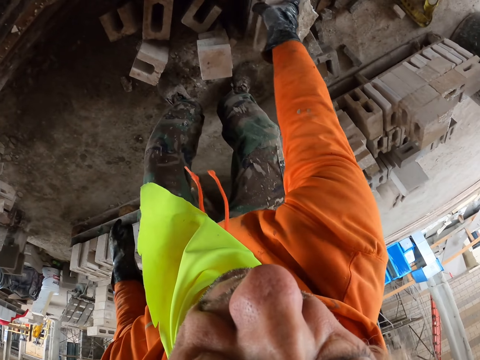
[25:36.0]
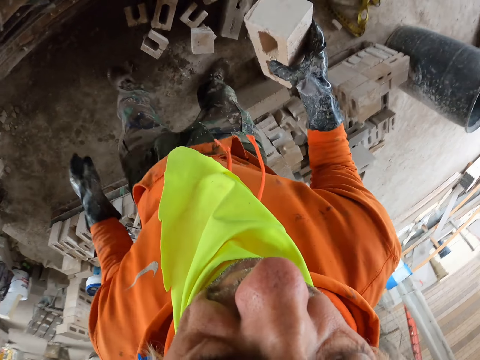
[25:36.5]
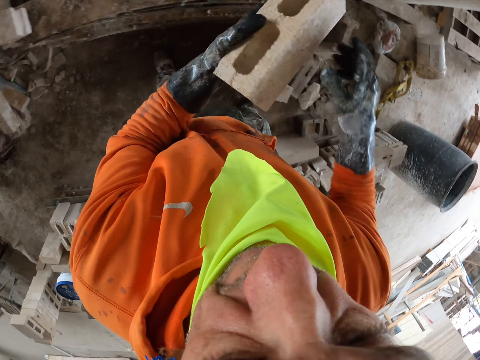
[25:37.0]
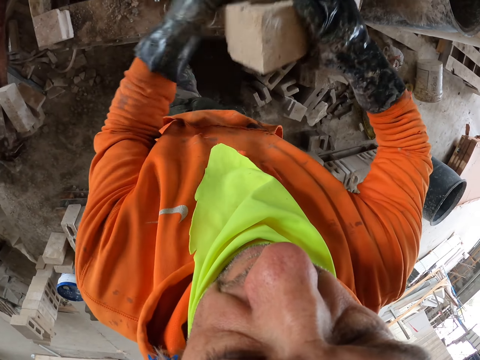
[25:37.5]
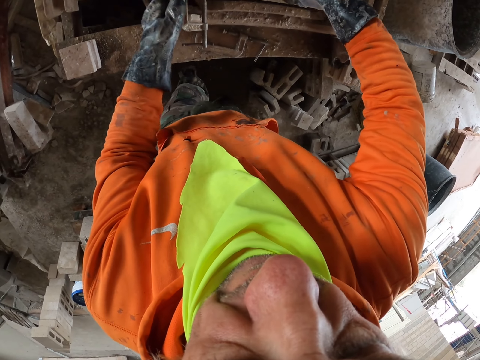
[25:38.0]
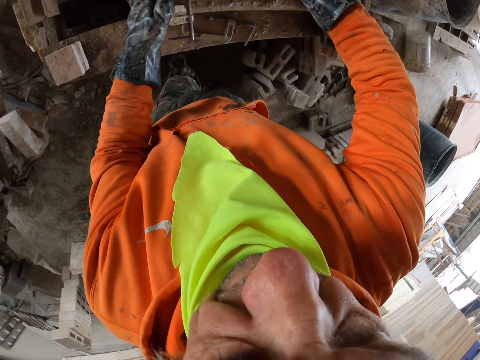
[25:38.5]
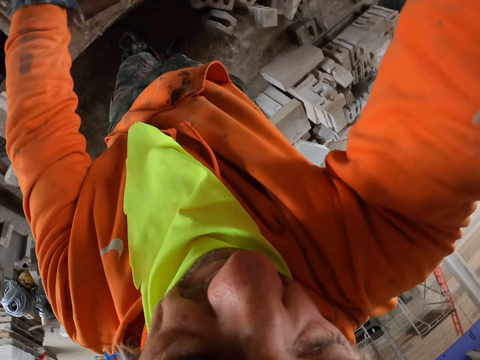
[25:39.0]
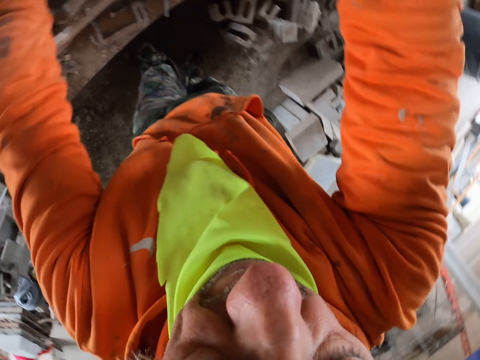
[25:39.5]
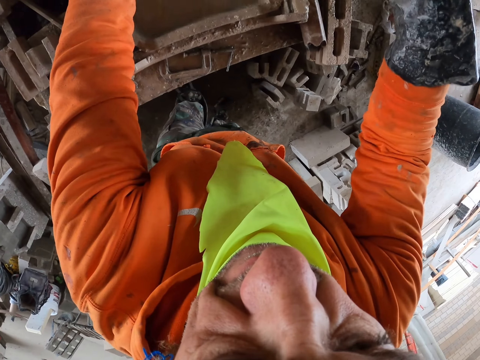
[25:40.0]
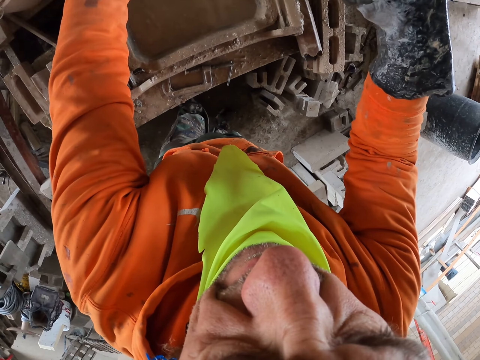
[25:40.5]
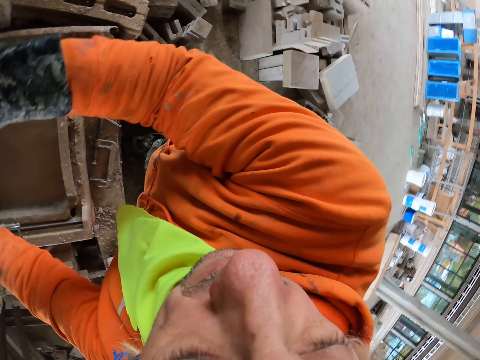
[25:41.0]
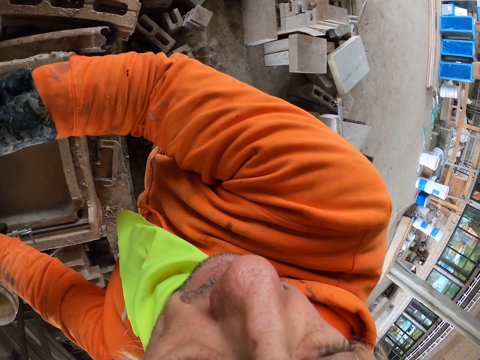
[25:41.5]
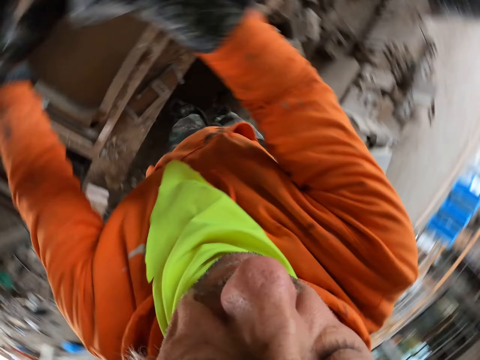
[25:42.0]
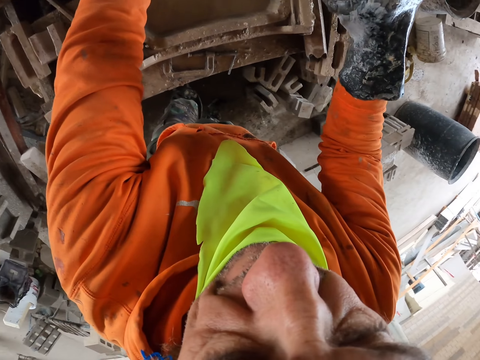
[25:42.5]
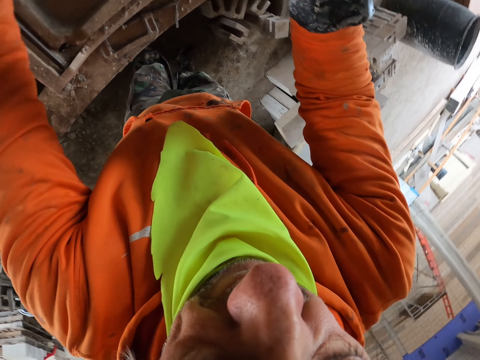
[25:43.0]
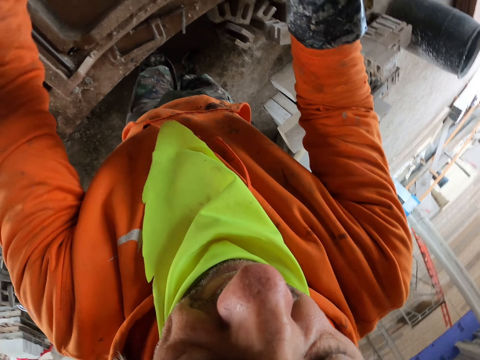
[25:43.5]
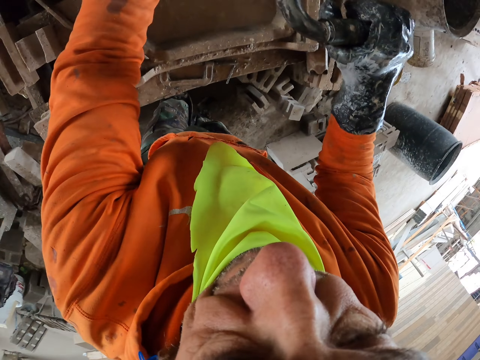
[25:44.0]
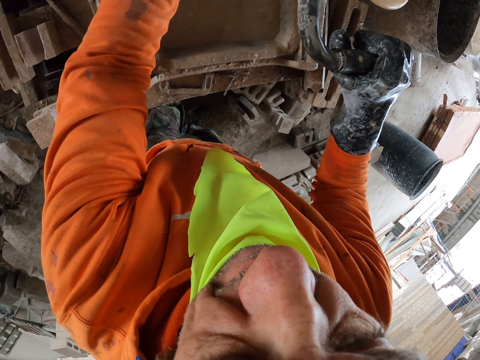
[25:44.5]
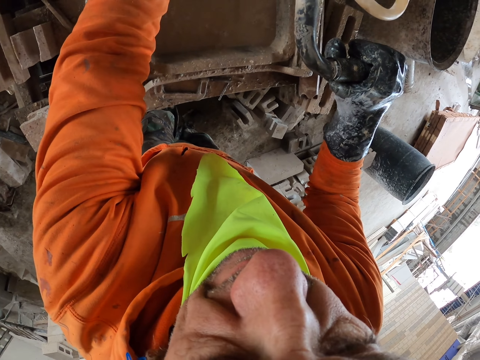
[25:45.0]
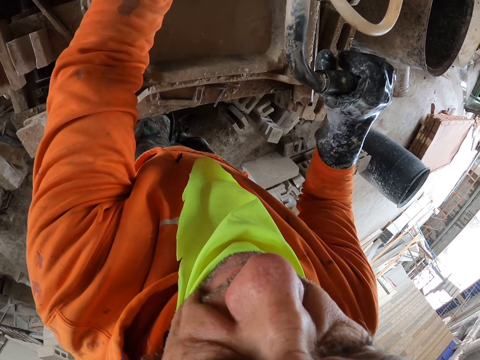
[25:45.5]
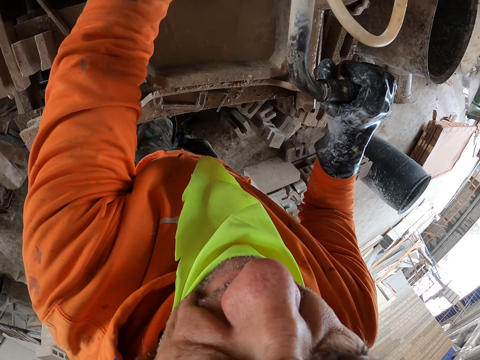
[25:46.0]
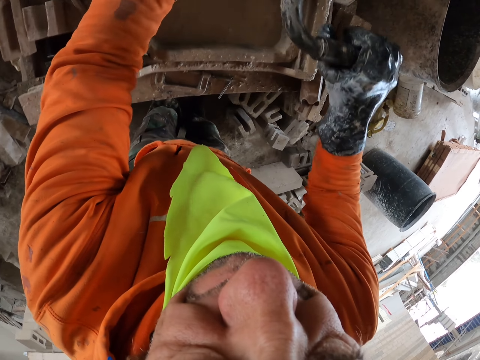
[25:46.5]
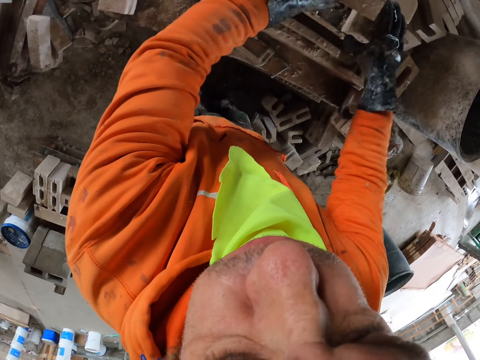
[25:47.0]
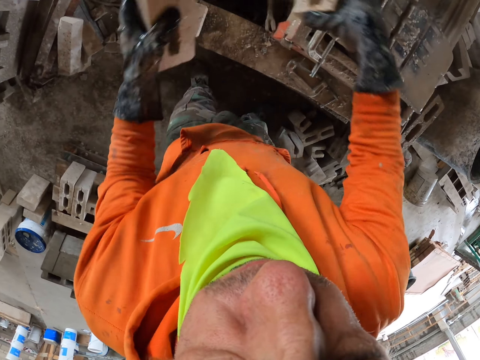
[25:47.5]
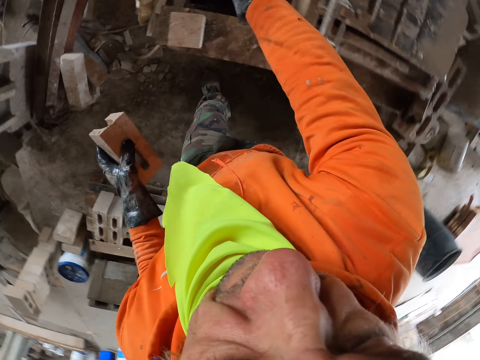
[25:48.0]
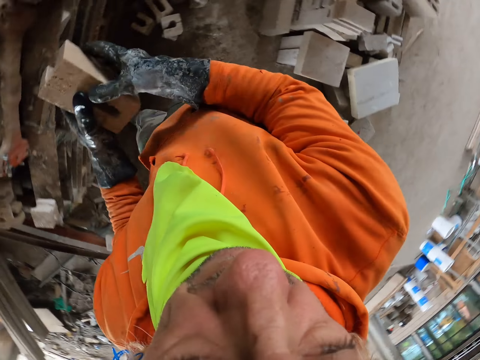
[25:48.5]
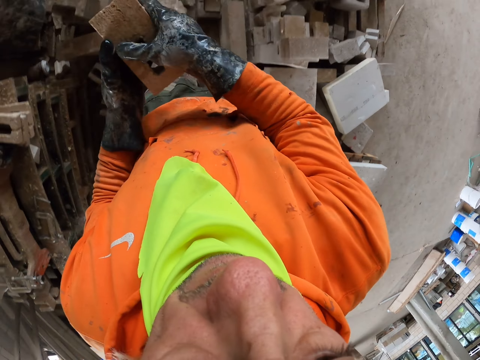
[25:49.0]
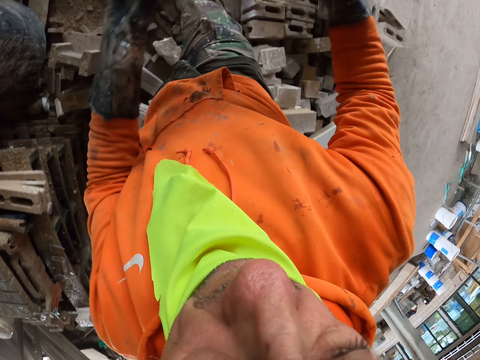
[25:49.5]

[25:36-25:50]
The camera wearer picks up a brick. They put the brick on the brick maker. They cut the brick. They look around. They put the brick aside.

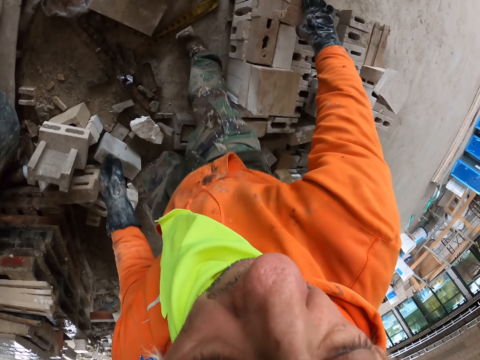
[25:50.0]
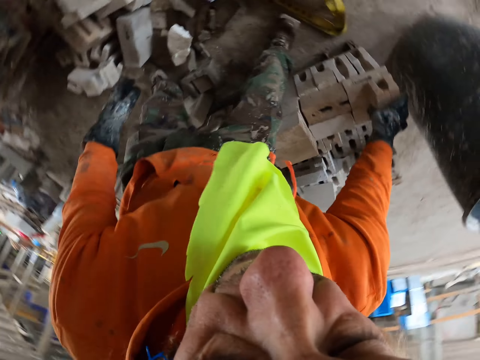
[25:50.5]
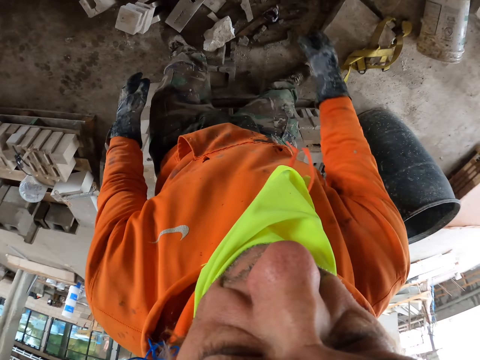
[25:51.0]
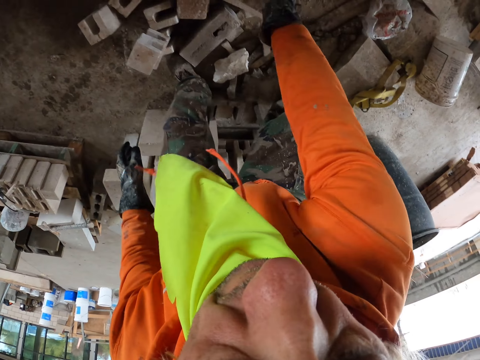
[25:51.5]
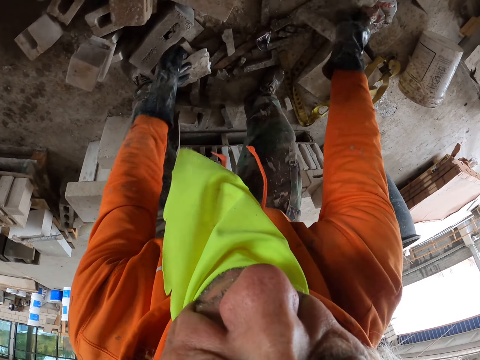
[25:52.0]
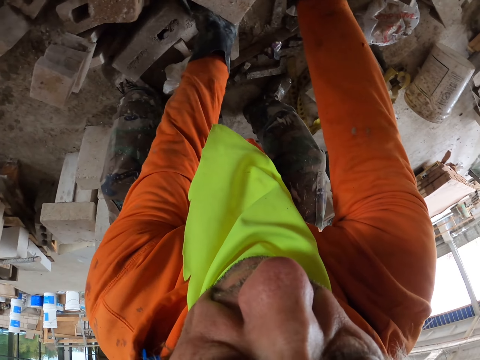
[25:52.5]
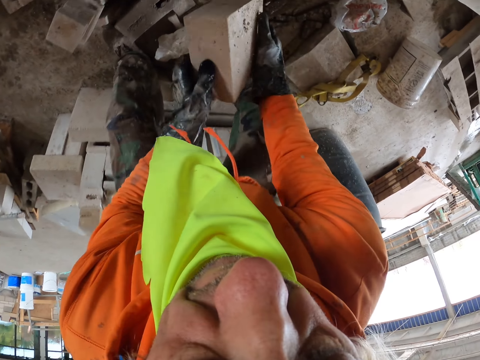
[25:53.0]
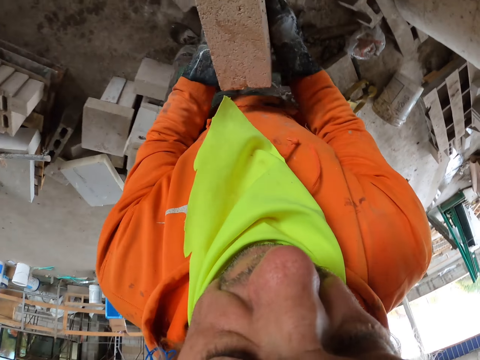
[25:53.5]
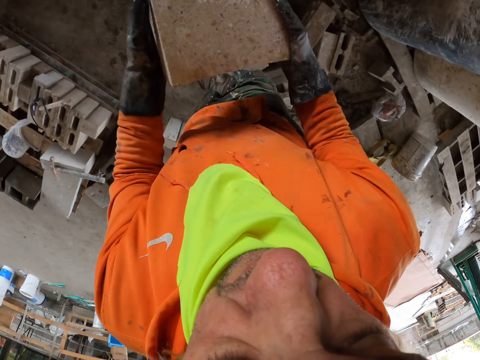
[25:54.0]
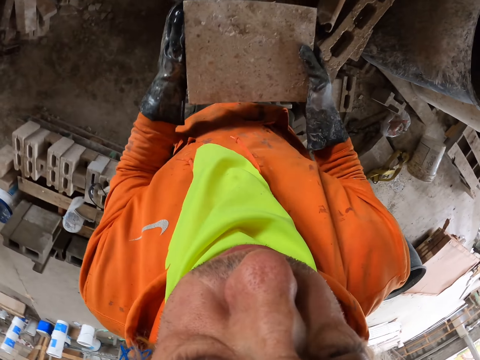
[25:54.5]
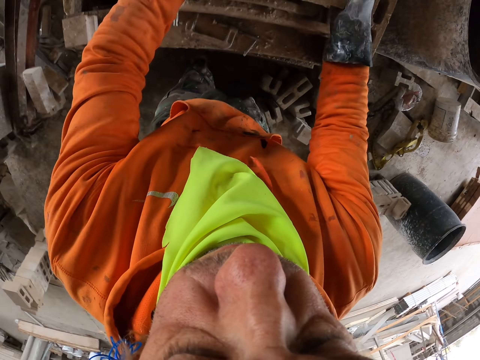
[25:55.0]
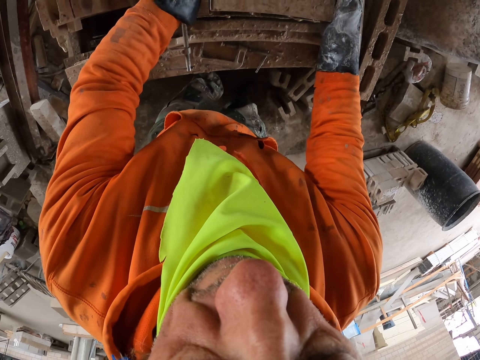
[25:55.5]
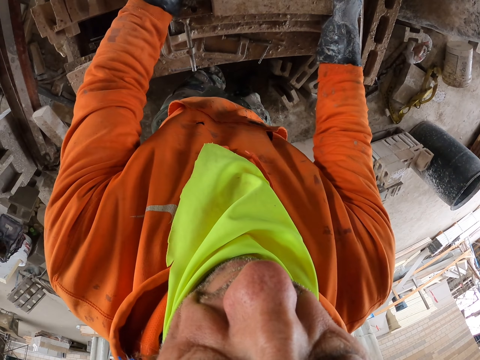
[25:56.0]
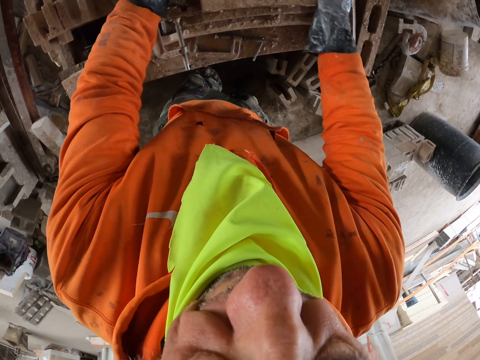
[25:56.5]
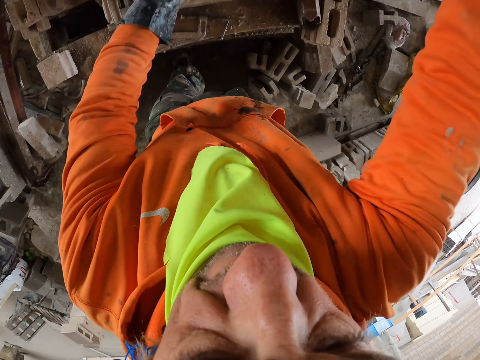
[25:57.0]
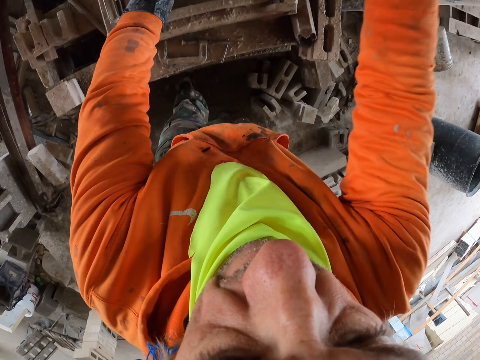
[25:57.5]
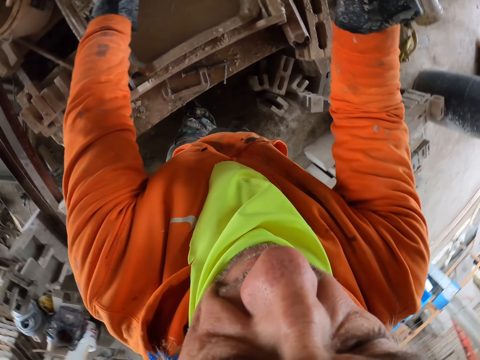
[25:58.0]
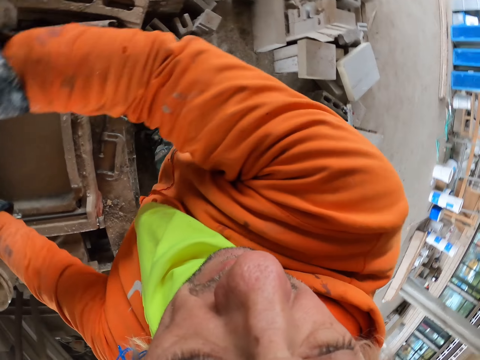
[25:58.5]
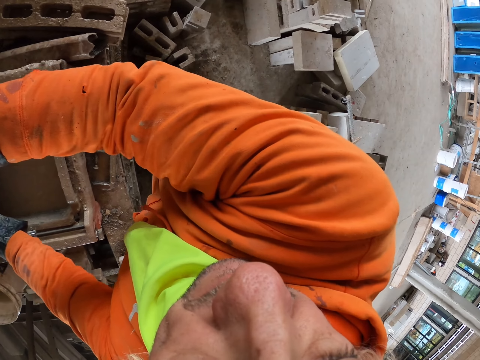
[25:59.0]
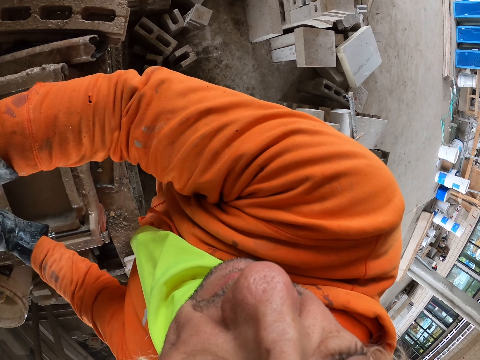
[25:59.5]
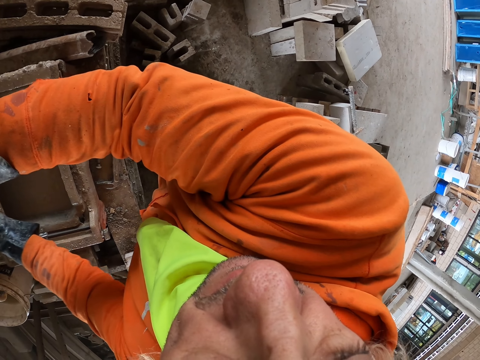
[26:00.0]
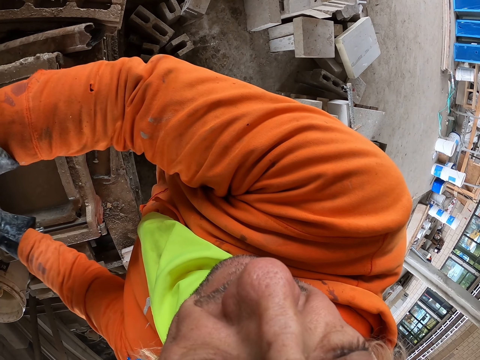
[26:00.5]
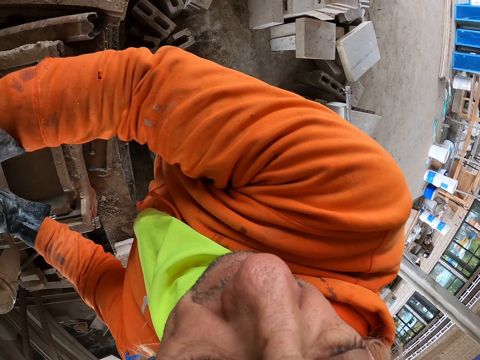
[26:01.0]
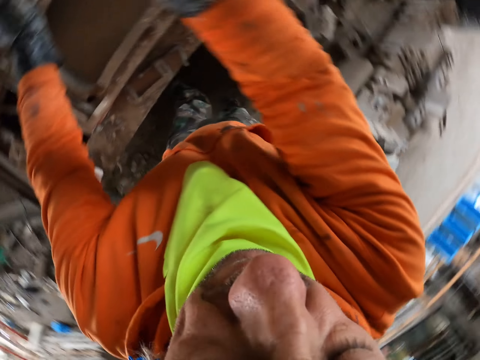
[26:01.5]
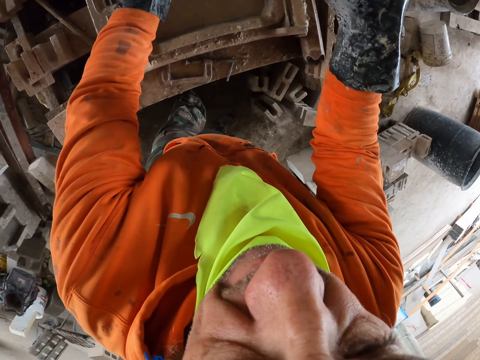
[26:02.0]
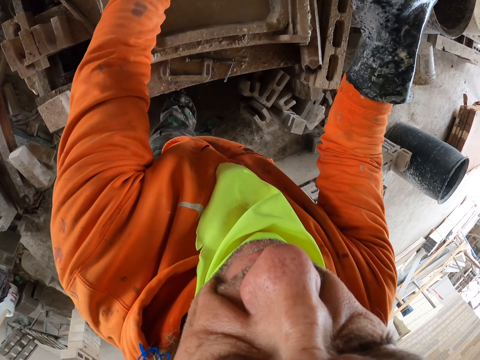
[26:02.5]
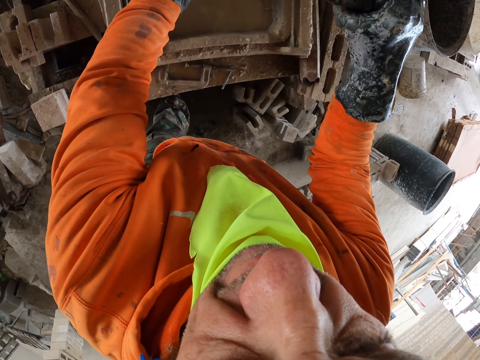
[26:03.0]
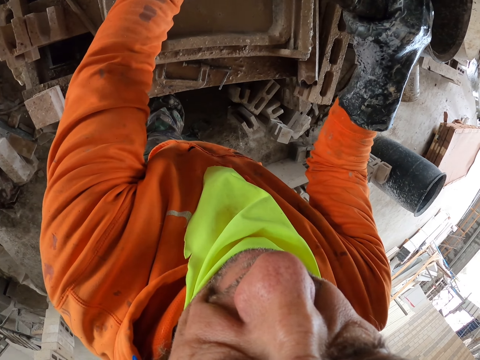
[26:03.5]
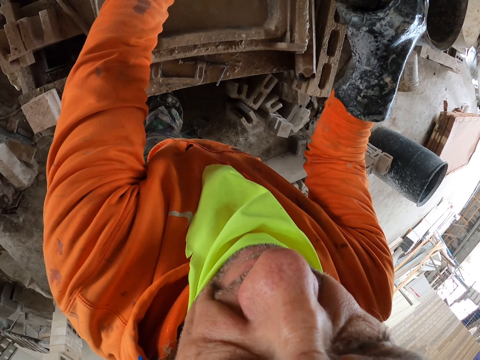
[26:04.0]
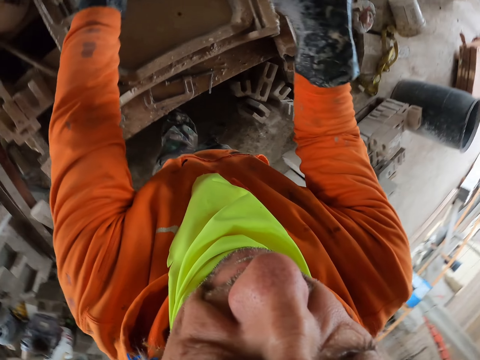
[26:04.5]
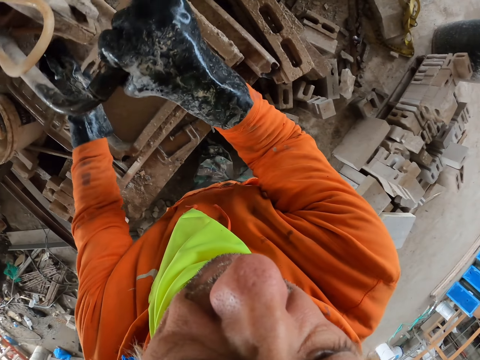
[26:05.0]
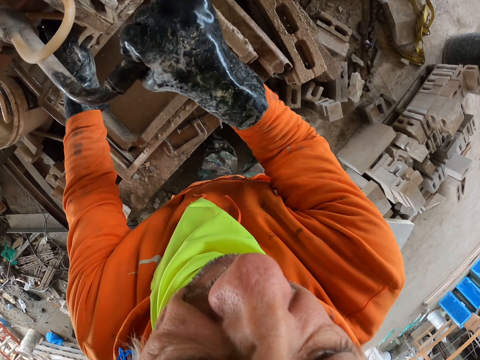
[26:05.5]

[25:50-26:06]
The camera wearer moves a brick. They pick up the brick. They put the brick on the brick maker. They cut the brick. They look around. They cut the brick.
